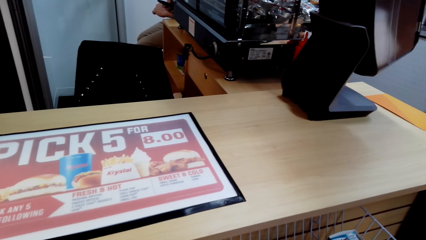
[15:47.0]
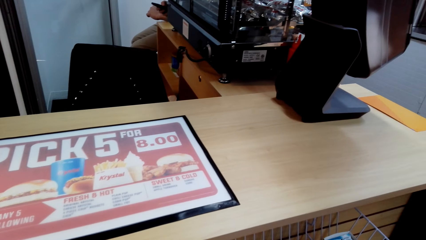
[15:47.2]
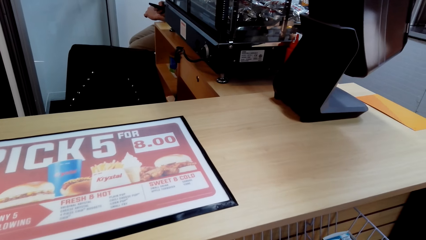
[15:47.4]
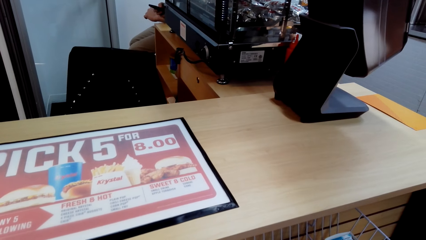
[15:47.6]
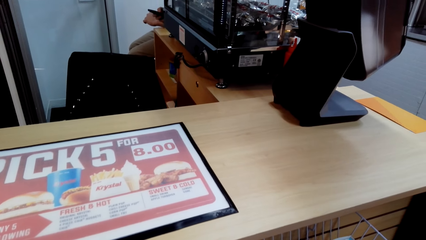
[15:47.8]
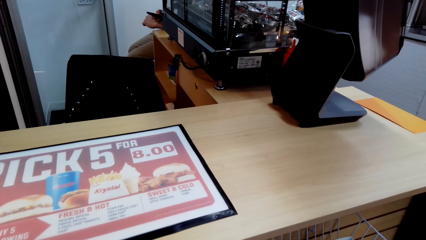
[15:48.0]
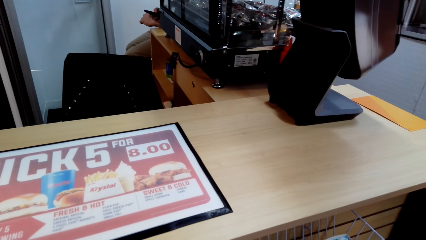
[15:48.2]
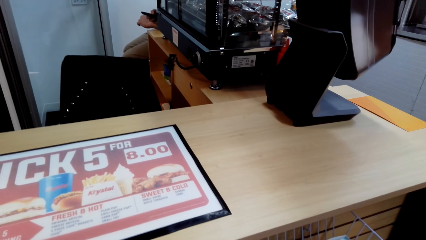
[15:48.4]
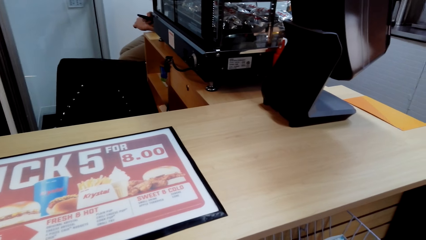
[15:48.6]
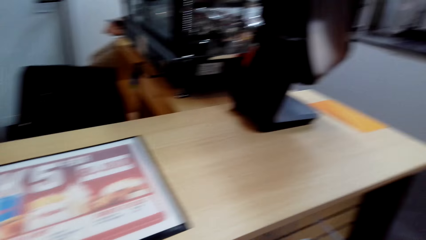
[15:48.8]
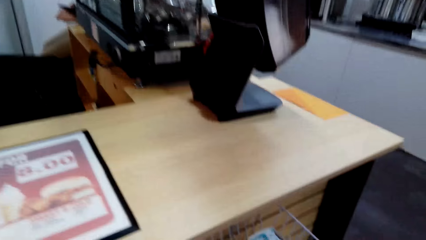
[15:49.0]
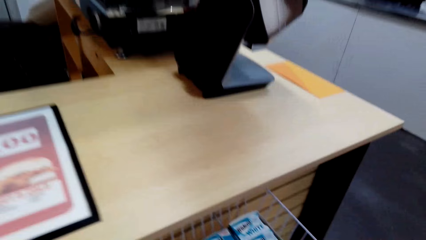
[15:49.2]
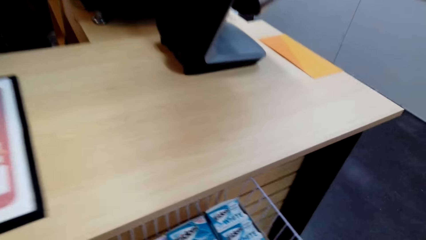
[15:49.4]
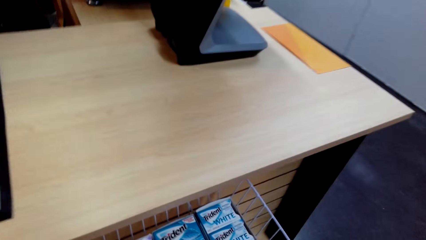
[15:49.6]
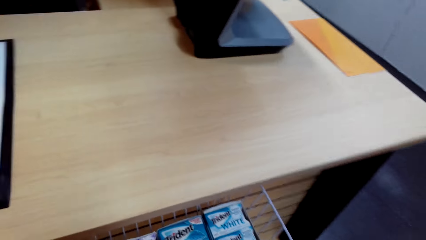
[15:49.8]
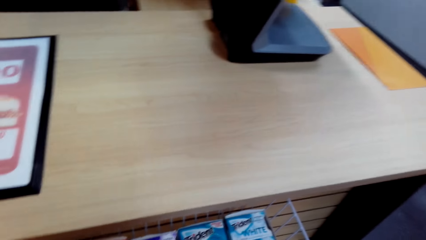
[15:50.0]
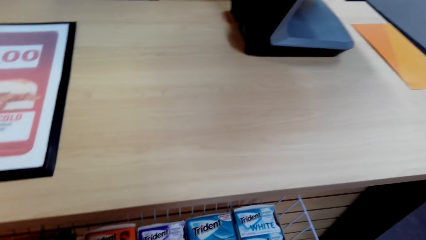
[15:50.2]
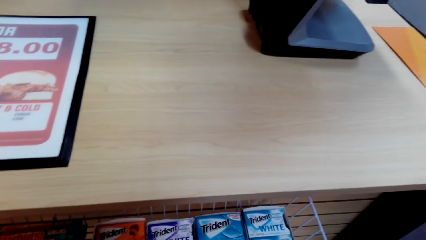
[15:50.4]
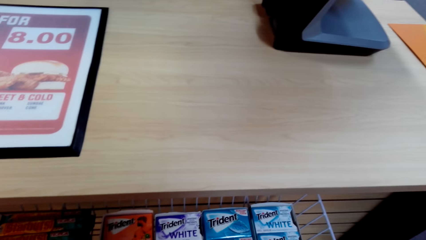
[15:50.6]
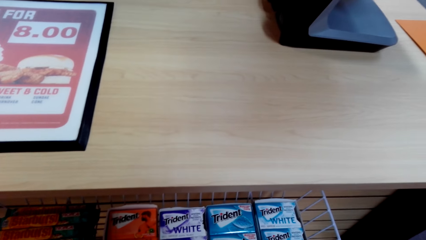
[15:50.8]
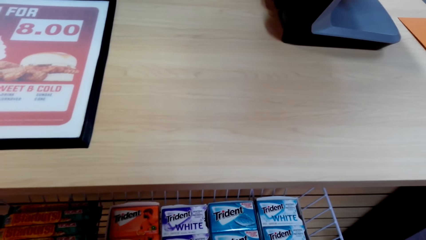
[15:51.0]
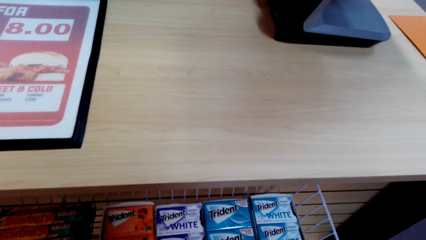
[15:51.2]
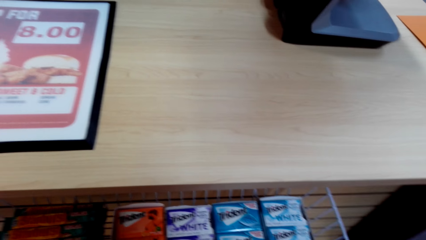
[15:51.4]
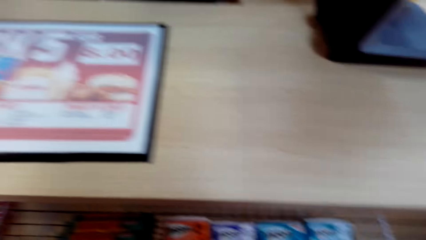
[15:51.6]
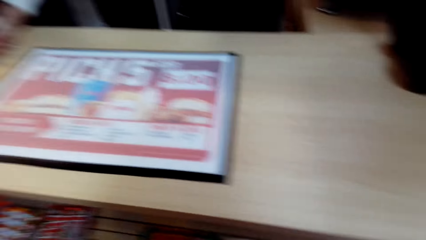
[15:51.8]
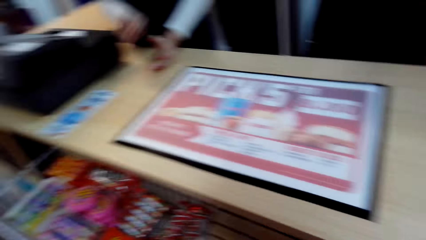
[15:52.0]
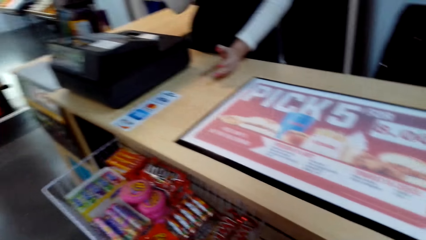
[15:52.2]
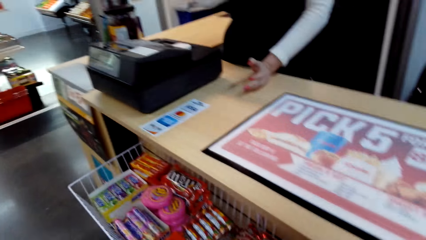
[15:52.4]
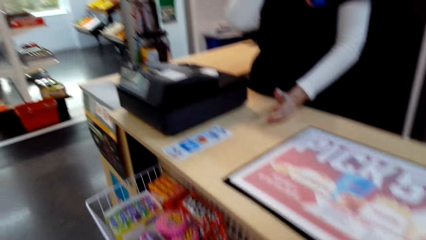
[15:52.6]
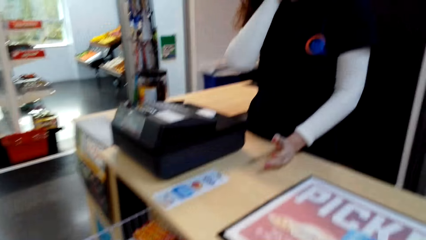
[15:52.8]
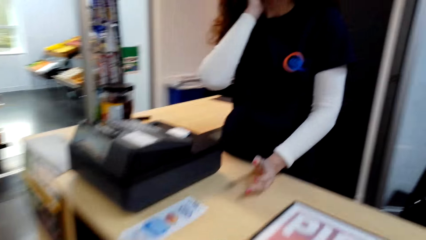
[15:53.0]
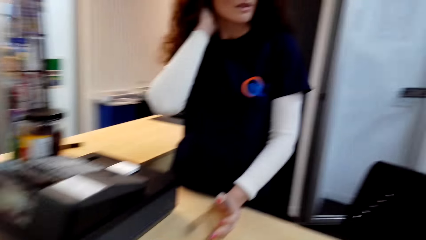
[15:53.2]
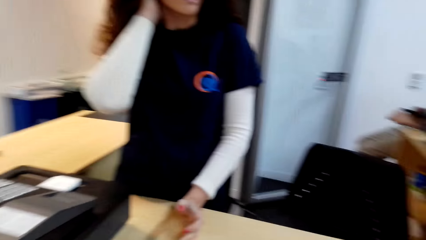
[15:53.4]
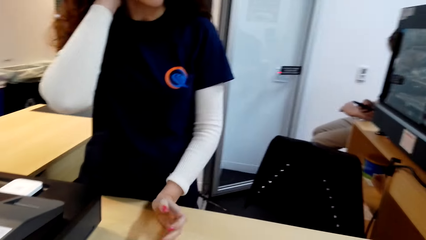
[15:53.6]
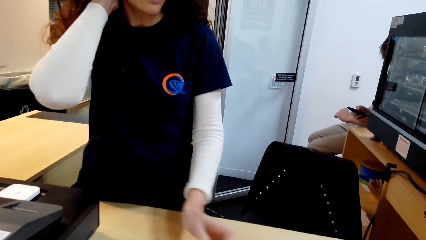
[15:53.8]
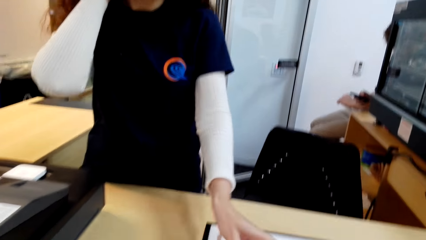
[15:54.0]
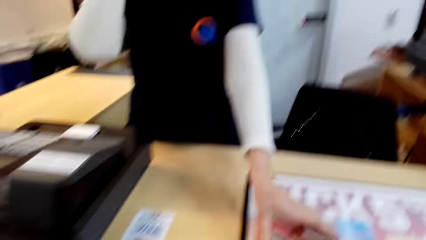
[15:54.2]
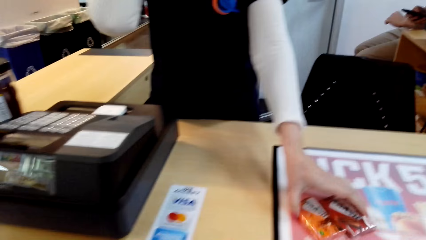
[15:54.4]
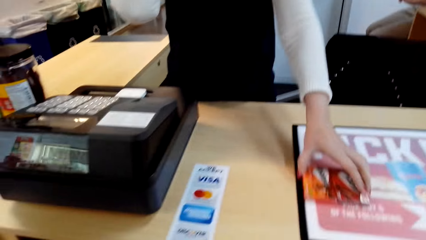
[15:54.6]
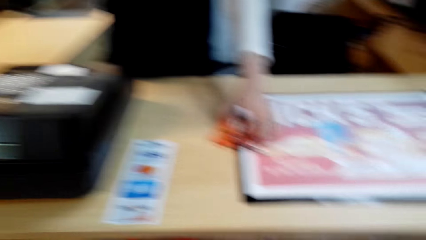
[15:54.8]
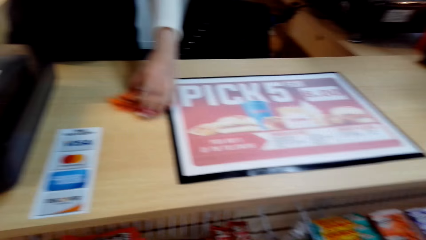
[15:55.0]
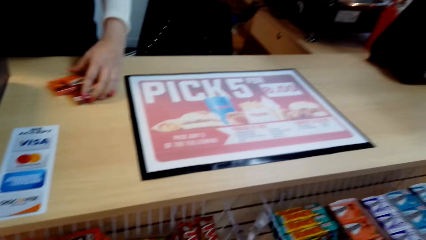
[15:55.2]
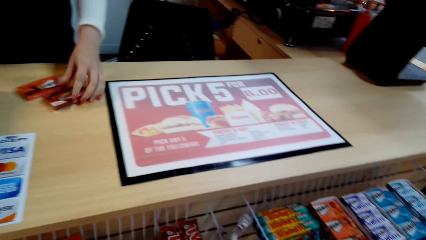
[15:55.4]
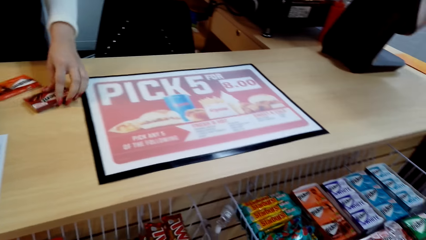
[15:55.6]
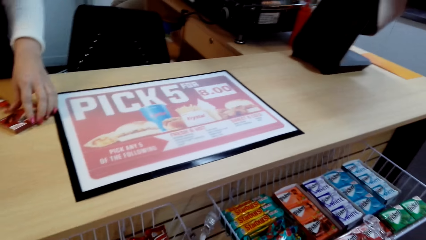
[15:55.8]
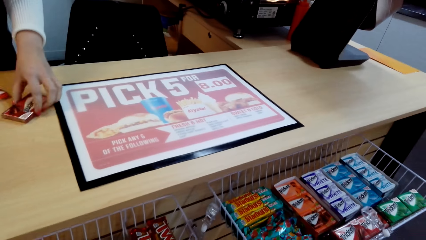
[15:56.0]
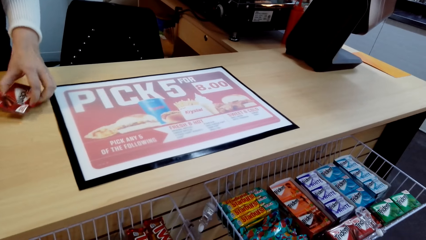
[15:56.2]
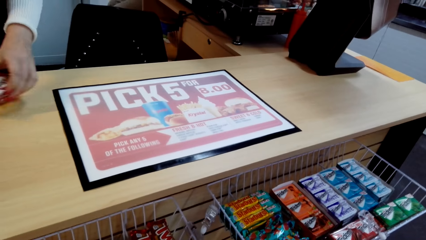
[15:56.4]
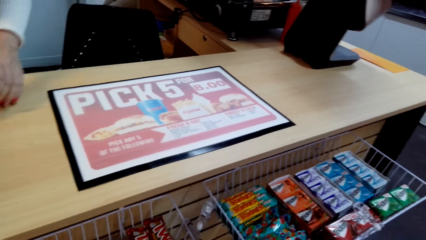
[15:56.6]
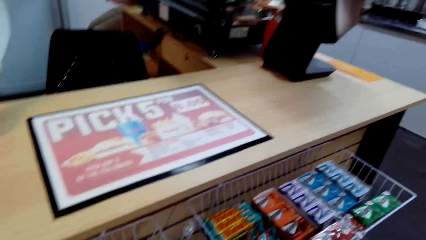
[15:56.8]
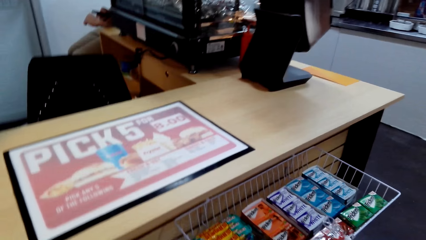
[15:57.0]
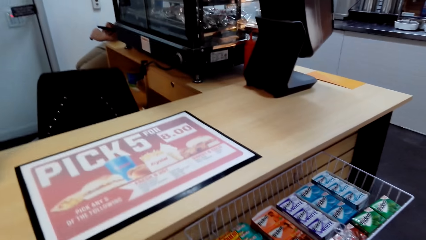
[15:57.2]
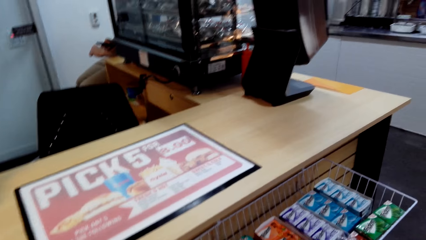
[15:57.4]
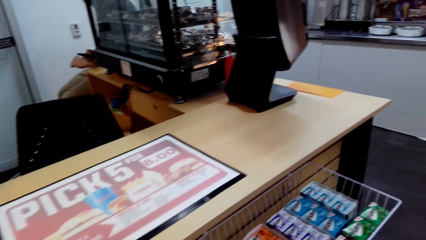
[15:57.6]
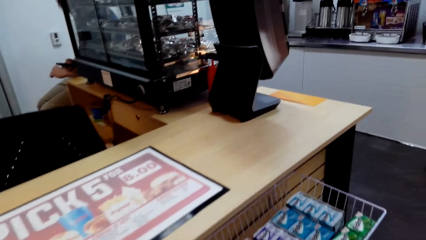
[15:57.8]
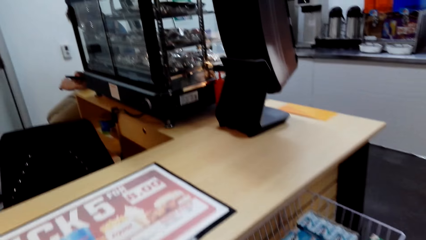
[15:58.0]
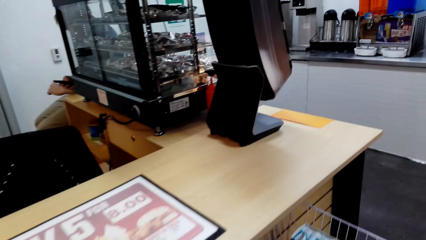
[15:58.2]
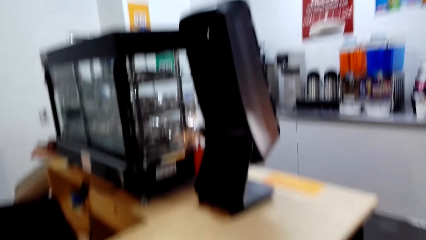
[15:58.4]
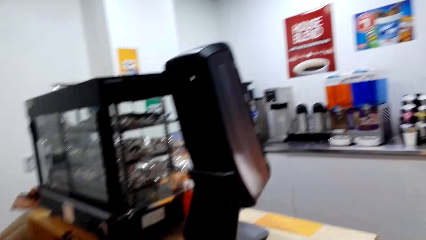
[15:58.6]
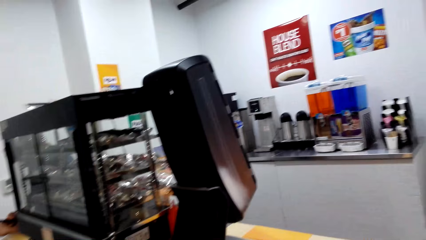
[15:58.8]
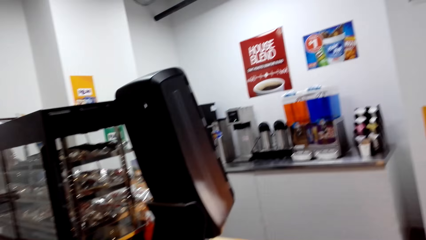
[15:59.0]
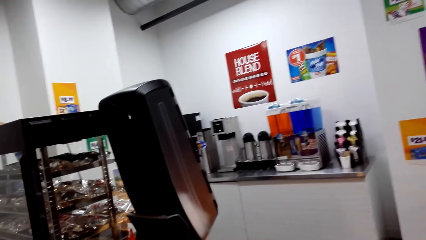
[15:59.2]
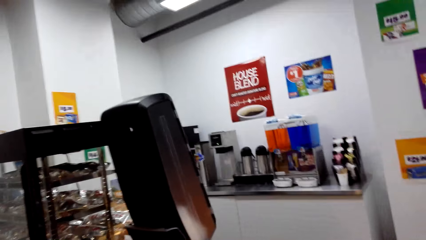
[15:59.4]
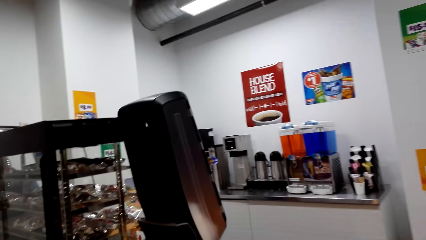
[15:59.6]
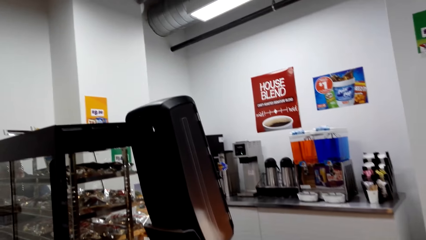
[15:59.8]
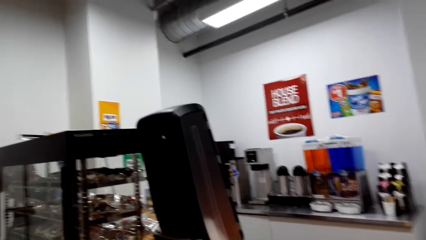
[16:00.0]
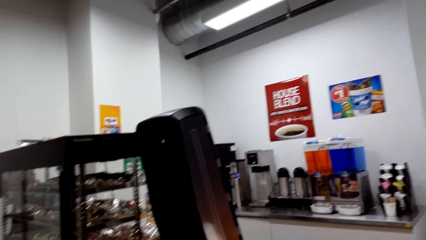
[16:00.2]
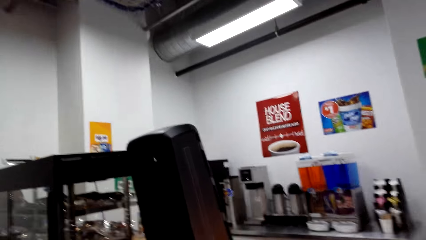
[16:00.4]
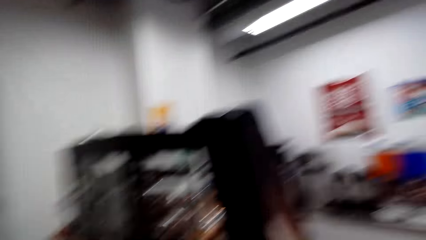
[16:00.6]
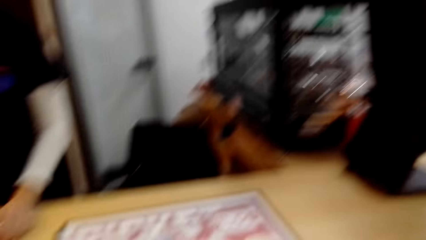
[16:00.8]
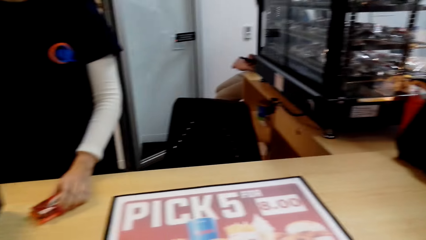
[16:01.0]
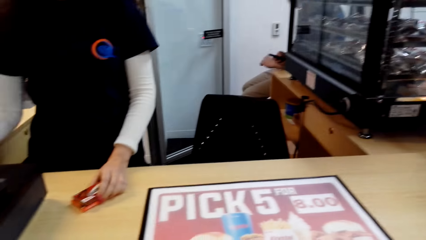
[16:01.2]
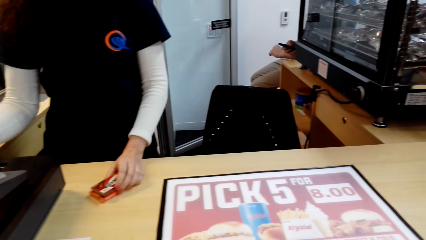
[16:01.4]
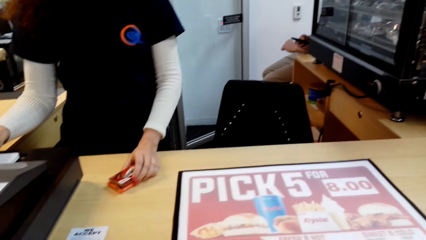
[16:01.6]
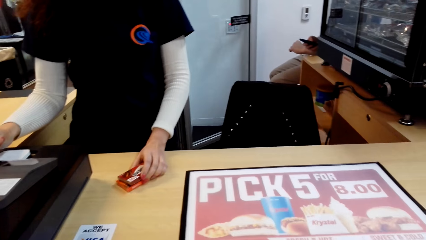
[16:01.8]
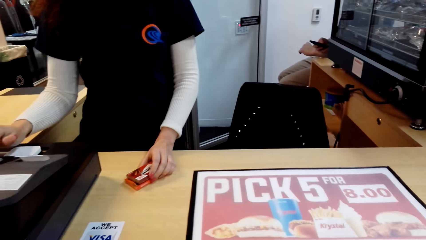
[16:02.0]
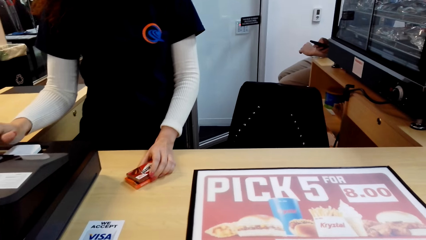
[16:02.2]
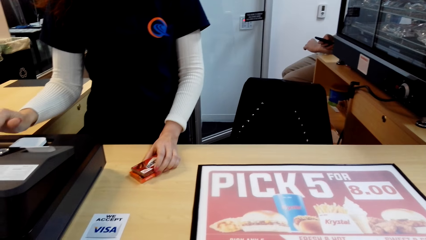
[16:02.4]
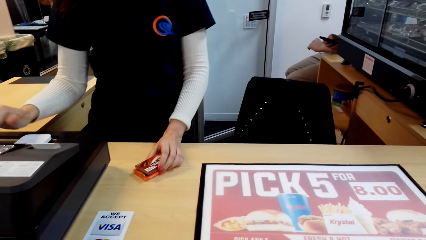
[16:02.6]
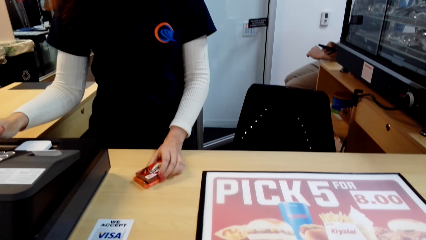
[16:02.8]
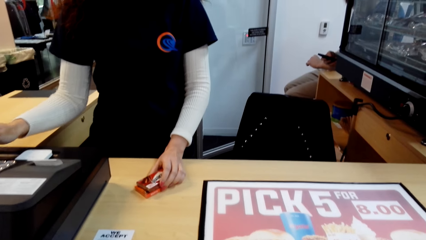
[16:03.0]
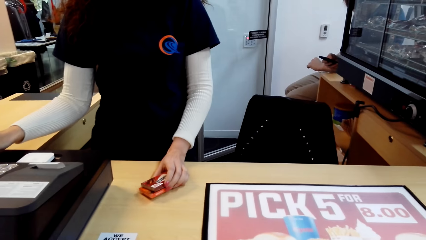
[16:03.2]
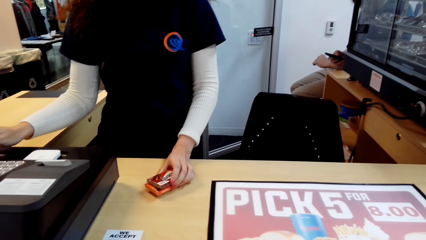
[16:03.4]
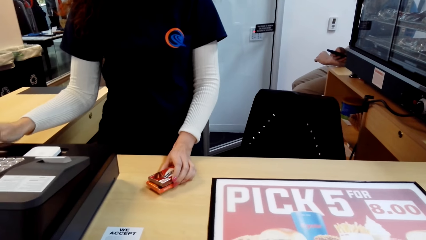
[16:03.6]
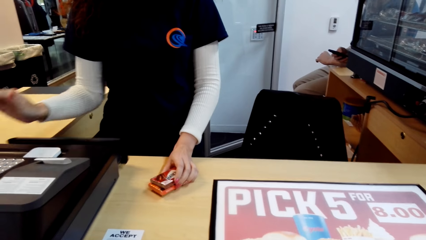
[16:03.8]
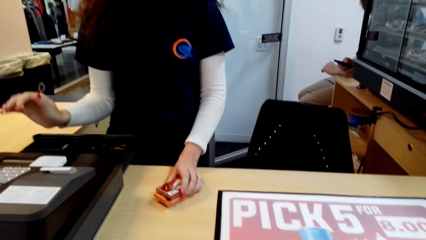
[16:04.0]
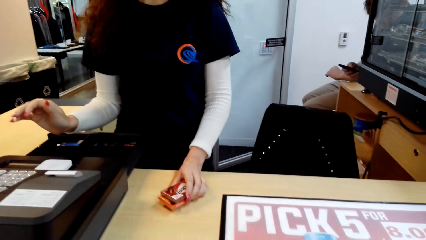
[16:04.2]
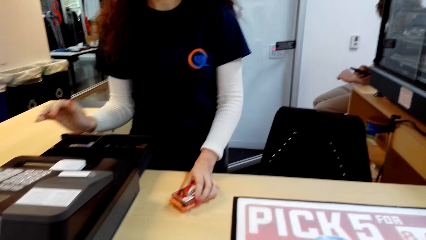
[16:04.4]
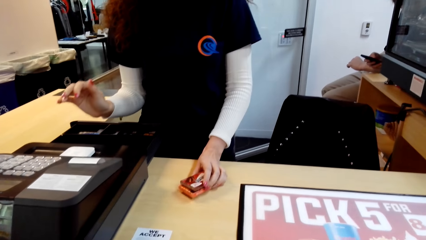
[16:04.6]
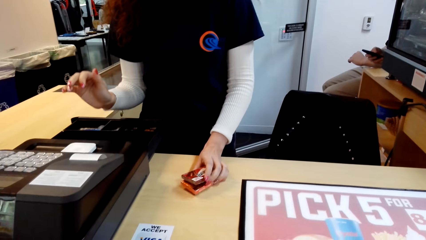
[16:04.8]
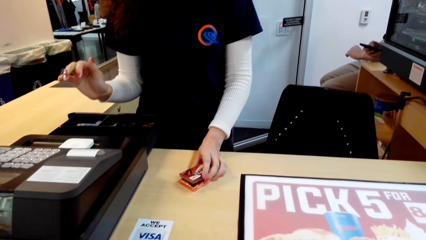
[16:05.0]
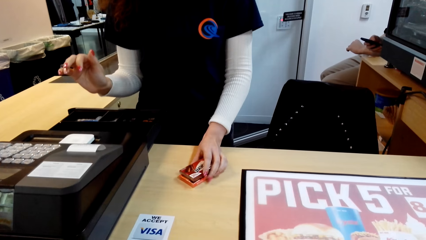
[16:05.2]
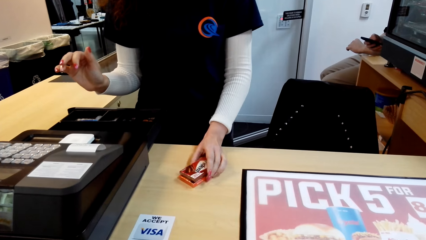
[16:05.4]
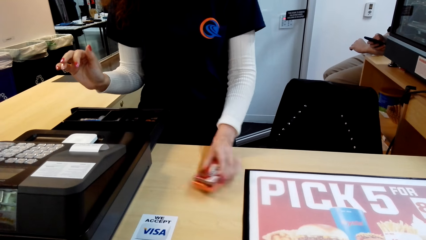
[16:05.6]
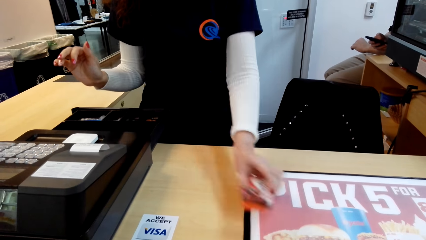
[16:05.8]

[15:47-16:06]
The camera wearer looks around the chewing gum shelves and dialogues with the cashier. They pull a packet of something from the table. A person picks Trident gum. The camera wearer picks up a packet of something from the table. They take the bill on the till. They look around the supermarket. The cashier dials the cashier machine. The camera wearer opens the drawer.
